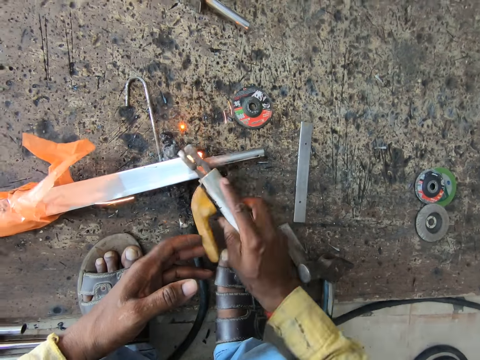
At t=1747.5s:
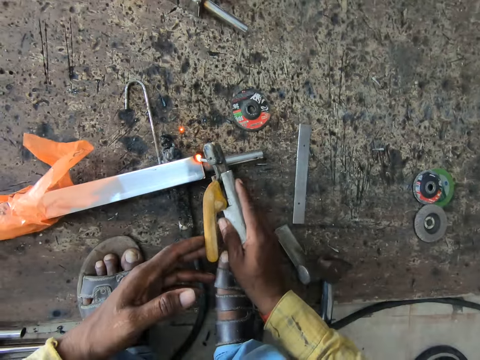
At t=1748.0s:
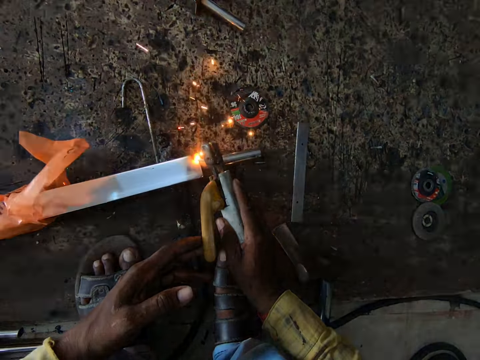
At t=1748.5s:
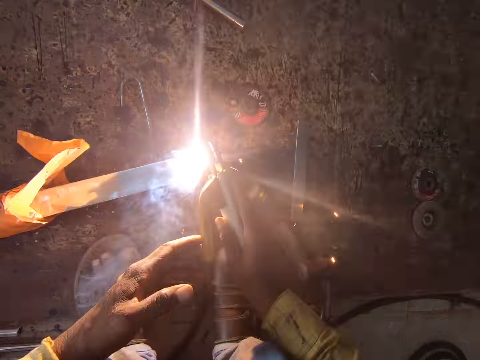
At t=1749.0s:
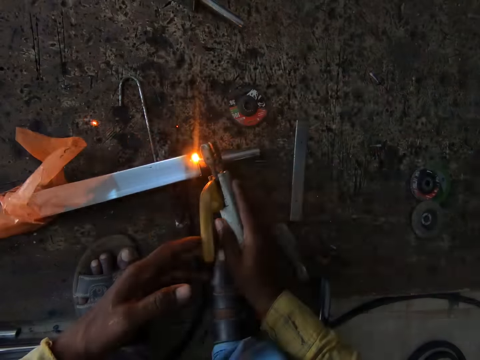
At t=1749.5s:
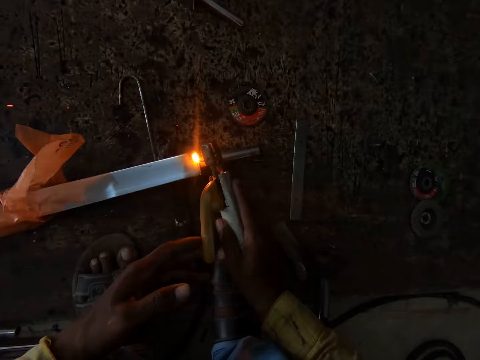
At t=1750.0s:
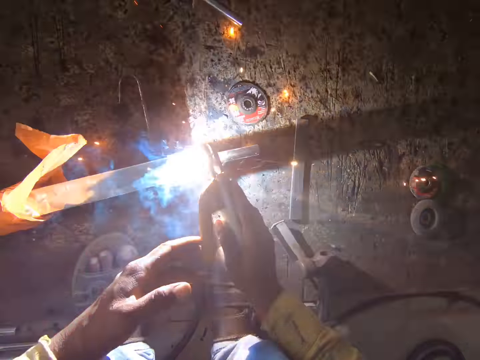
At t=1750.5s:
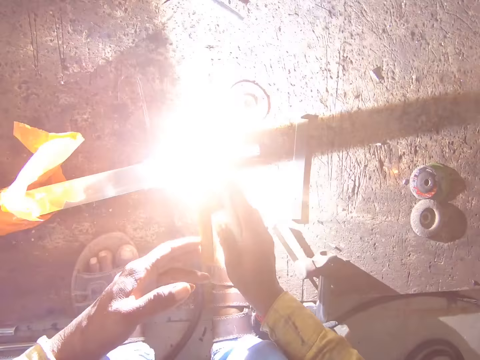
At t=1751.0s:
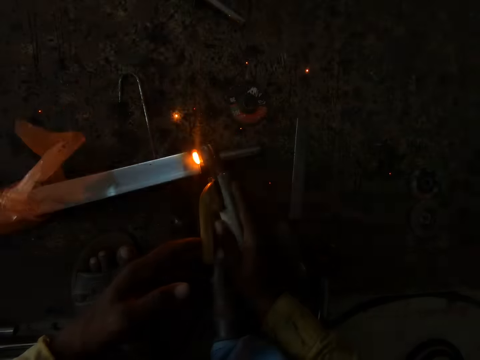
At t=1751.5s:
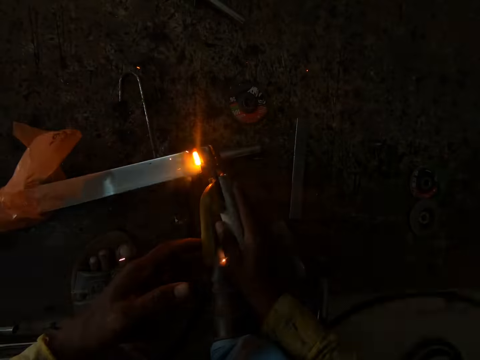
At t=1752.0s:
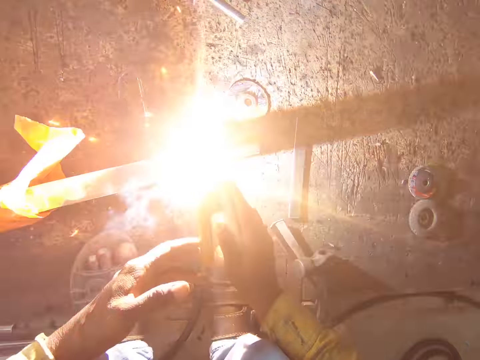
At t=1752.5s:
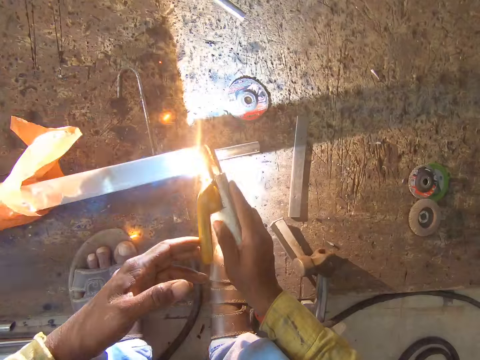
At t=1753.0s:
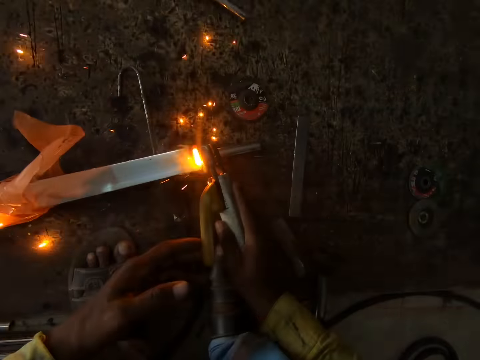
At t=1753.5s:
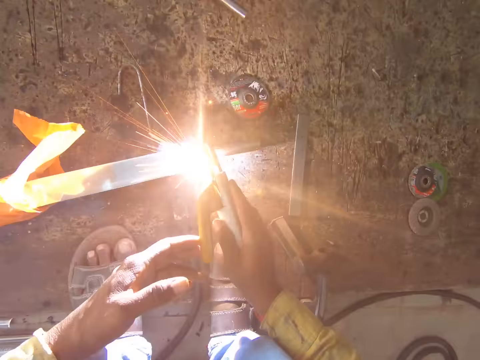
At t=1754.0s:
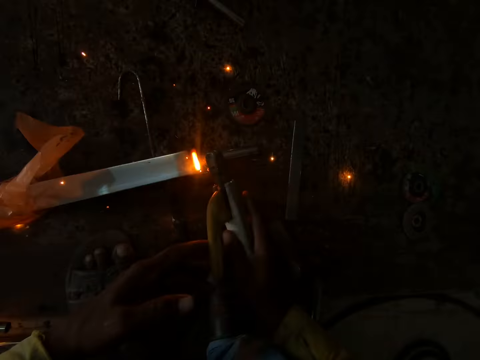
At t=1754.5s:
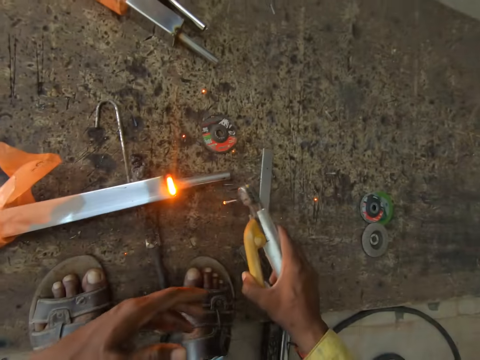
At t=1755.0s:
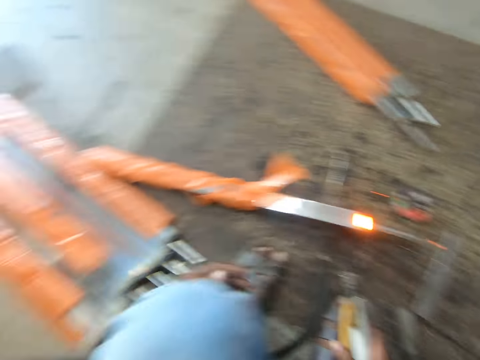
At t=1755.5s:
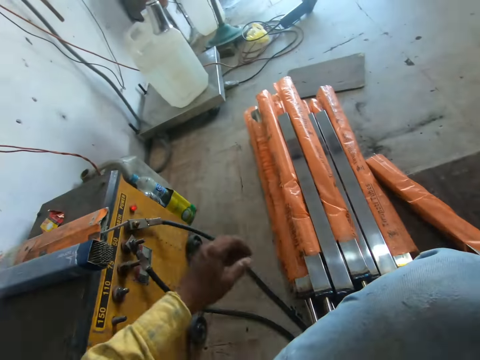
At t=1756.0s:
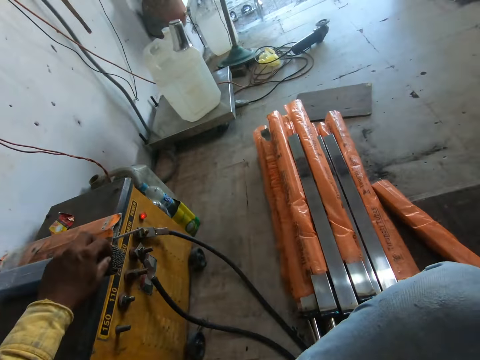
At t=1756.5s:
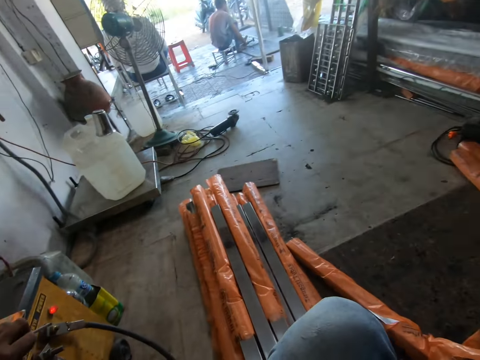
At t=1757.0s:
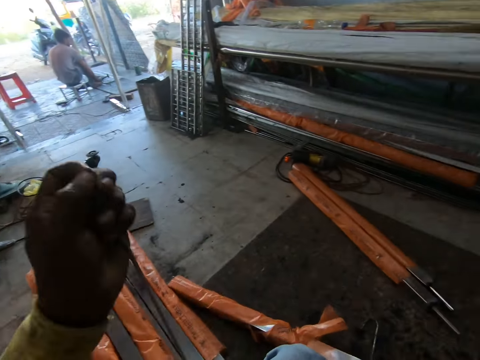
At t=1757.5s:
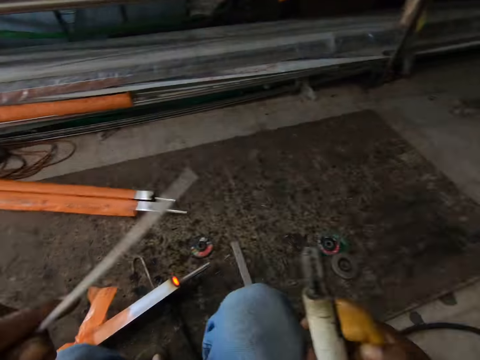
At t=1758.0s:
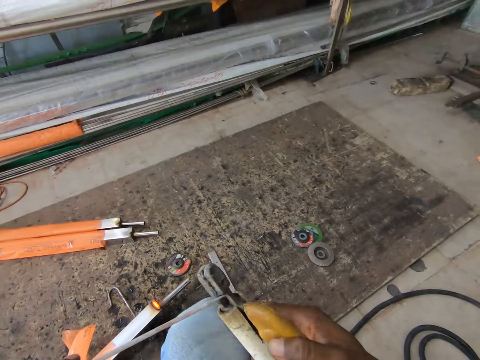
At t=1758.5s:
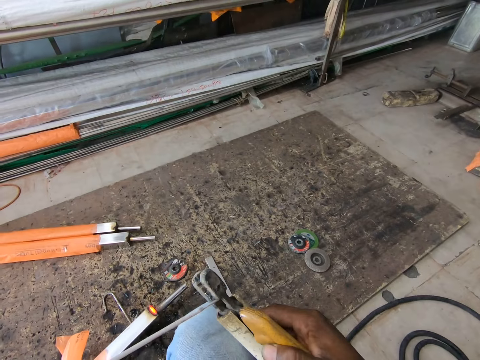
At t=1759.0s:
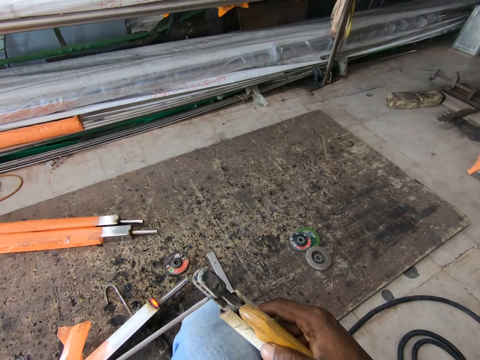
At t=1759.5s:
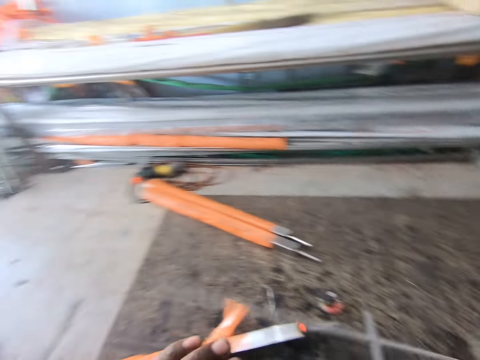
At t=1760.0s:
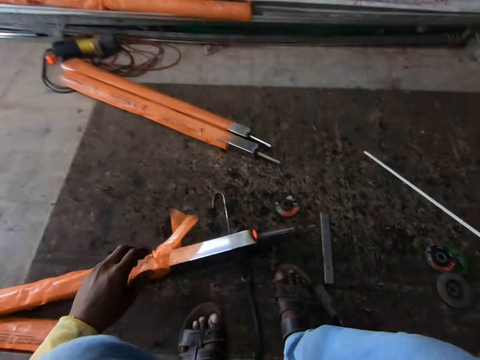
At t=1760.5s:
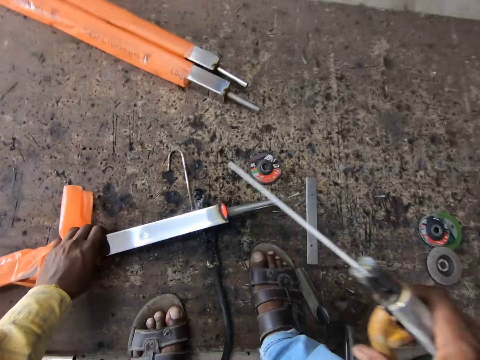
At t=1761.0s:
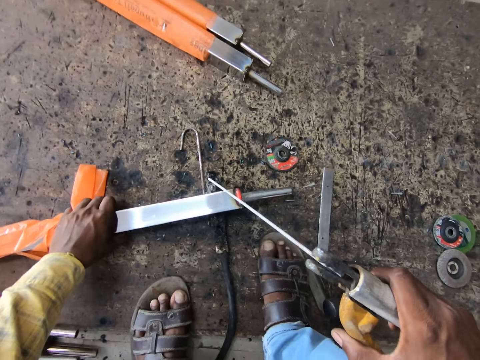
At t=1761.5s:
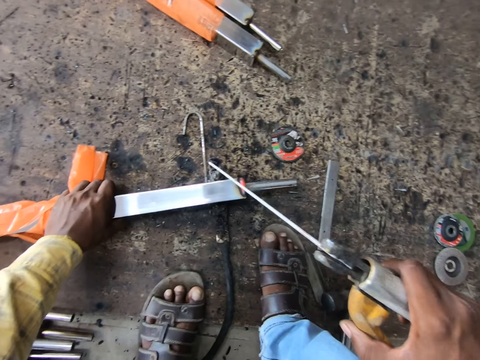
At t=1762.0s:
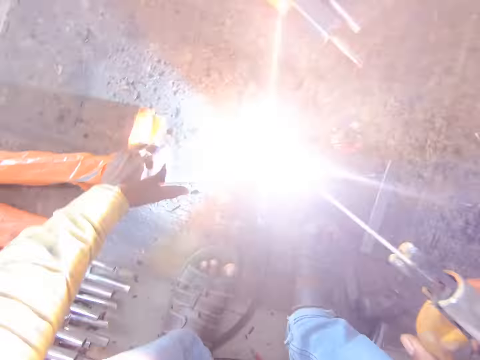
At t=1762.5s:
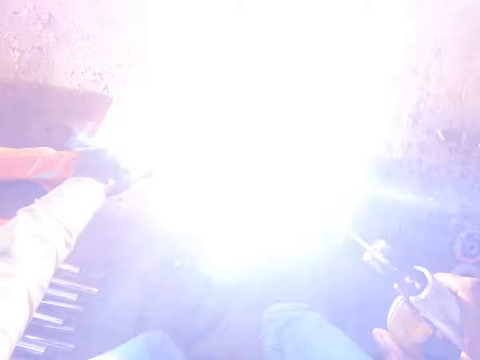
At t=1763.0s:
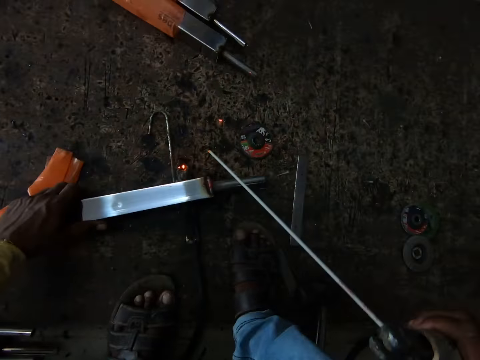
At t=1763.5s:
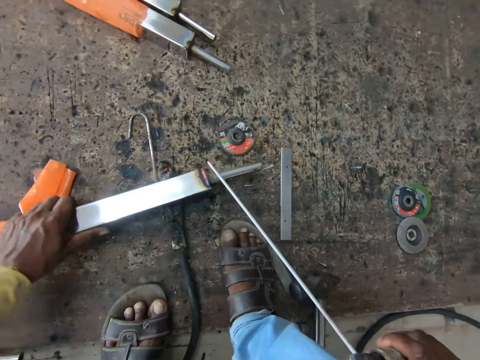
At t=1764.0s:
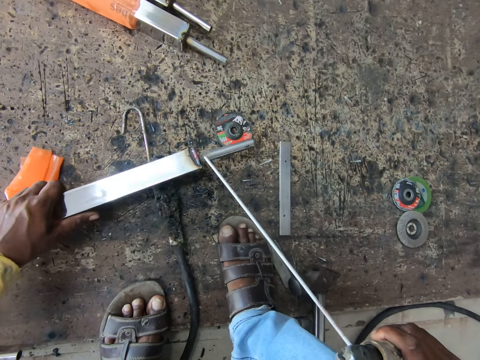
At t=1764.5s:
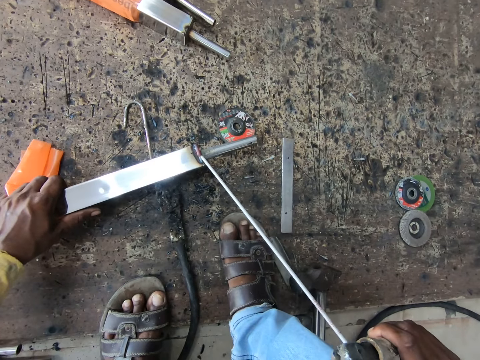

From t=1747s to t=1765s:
The camera wearer welds the metal rod with a welding machine in both hands. They pick the heating element of a welding tool with the left hand. They fix the heating element to the welding tool. They hold the tirupati tube and weld.

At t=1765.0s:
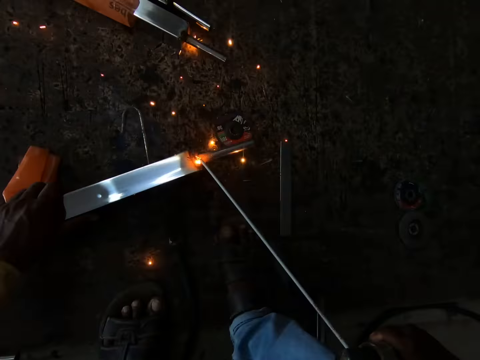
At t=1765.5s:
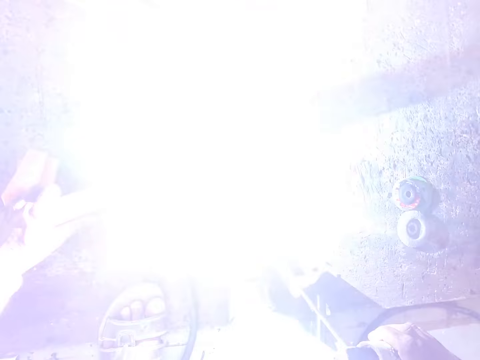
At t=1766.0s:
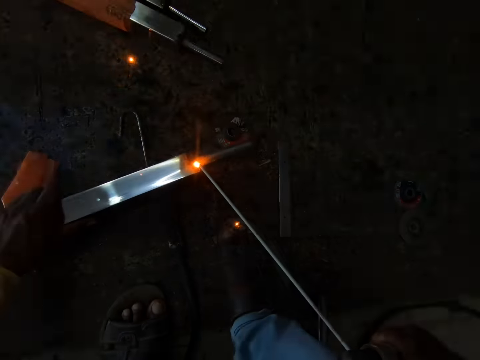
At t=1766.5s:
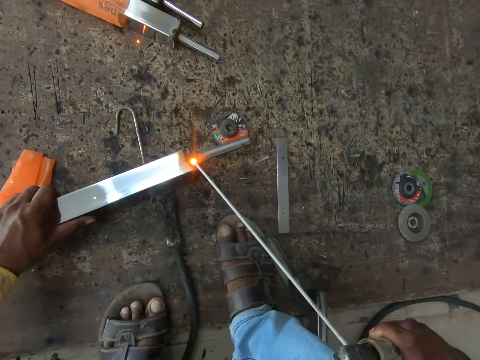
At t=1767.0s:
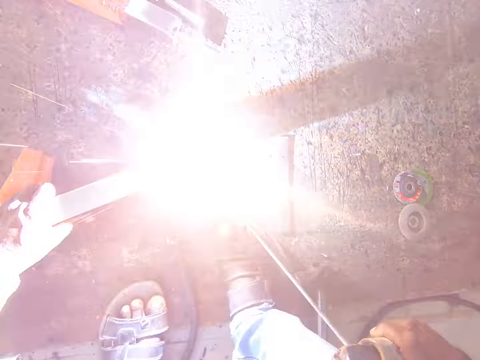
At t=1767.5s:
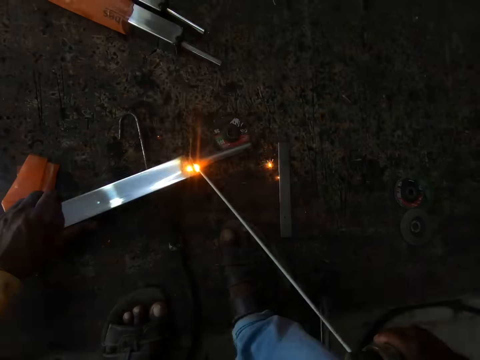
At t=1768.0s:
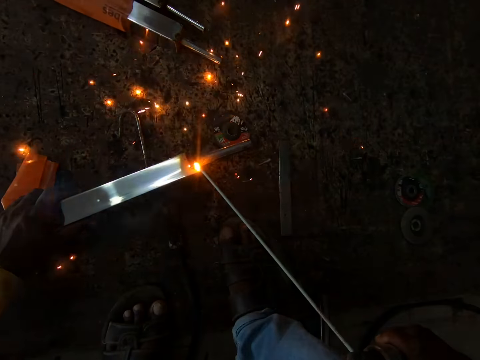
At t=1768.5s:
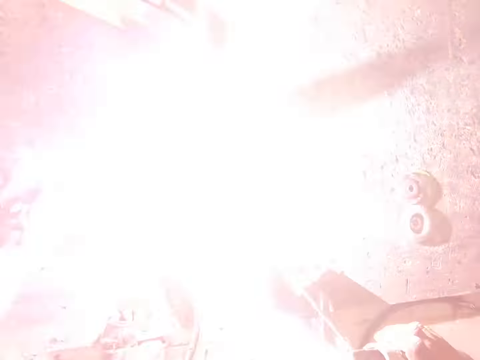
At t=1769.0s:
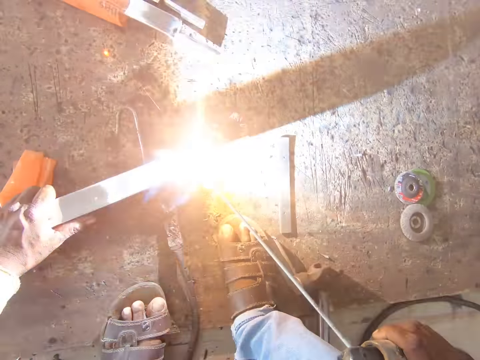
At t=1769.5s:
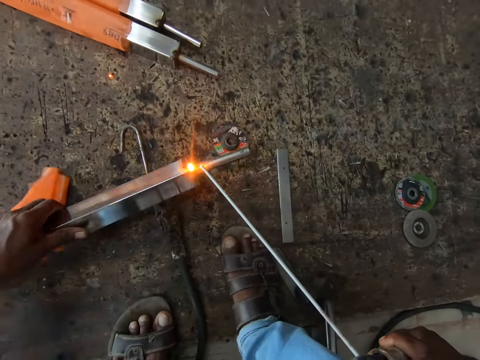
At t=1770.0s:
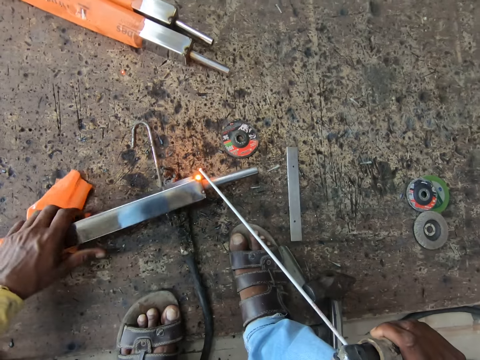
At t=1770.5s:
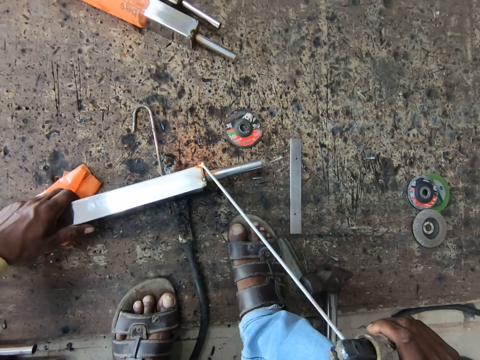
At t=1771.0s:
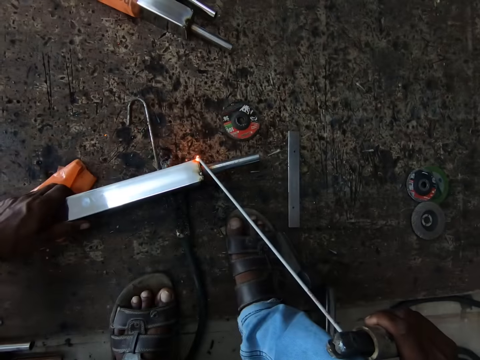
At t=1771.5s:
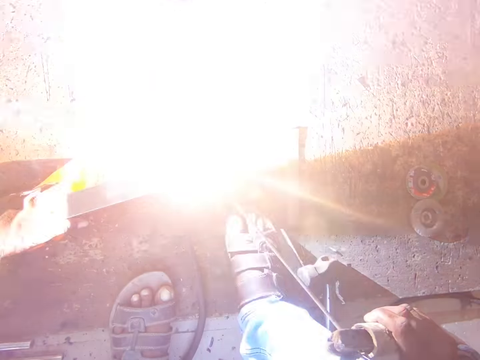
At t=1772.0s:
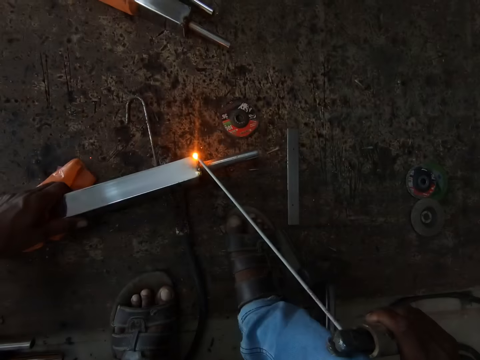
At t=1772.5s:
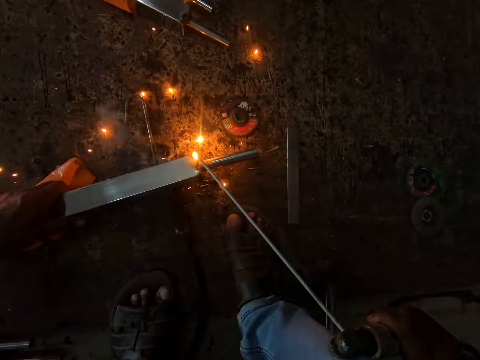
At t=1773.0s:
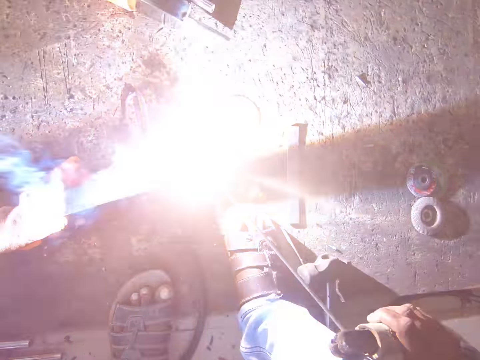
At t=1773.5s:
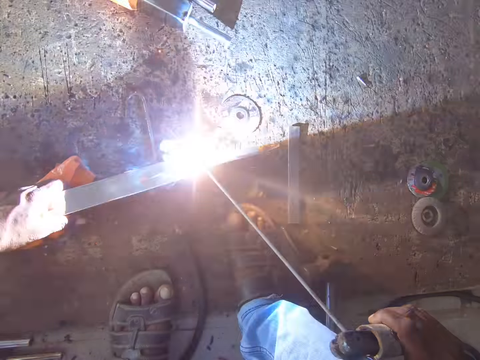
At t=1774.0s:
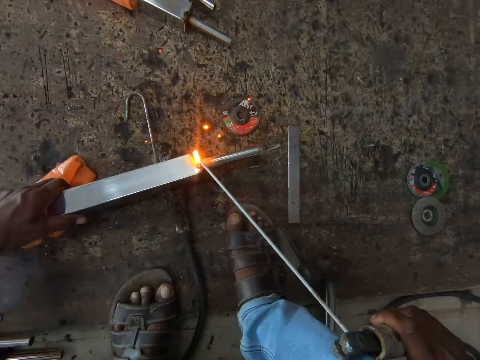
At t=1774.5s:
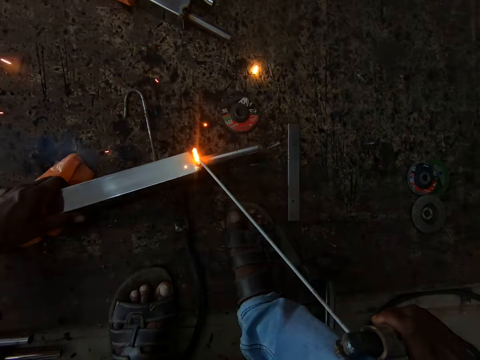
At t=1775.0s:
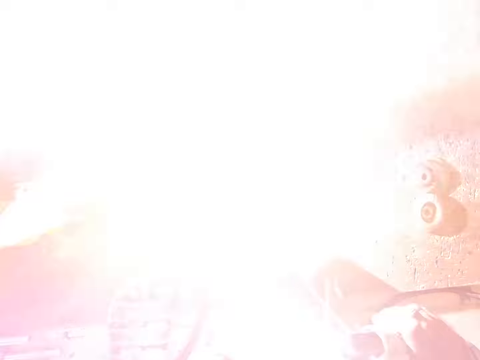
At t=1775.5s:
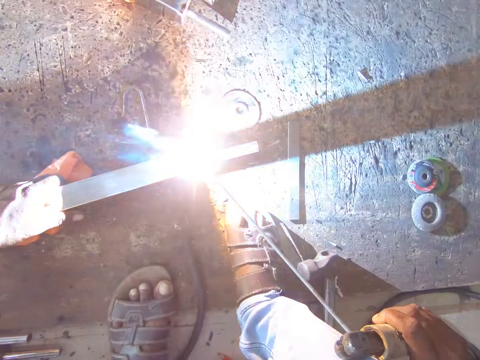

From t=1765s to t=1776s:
The camera wearer welds the metal rod with a welding machine in the right hand. They rotate the metal rod or tirupati tube with the left hand. They weld.
